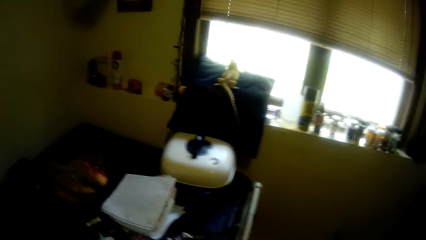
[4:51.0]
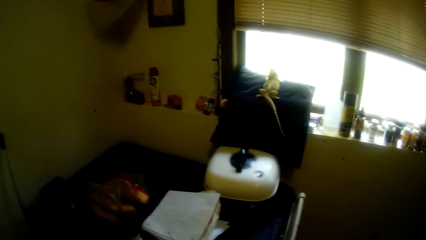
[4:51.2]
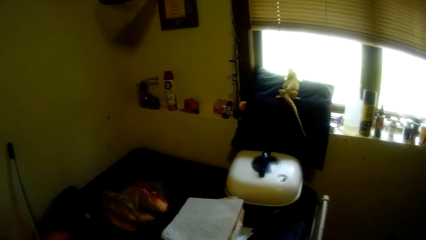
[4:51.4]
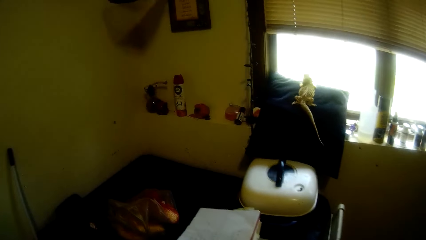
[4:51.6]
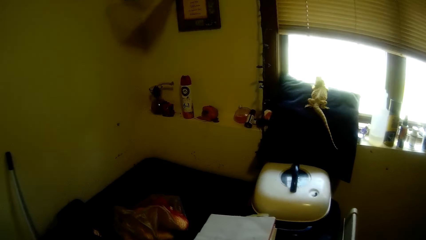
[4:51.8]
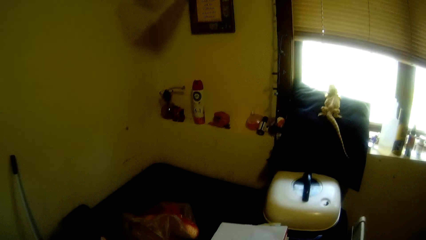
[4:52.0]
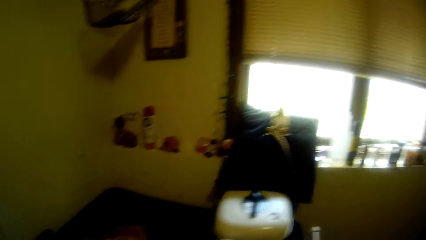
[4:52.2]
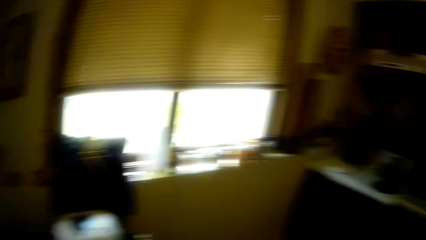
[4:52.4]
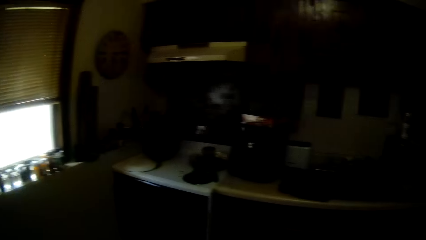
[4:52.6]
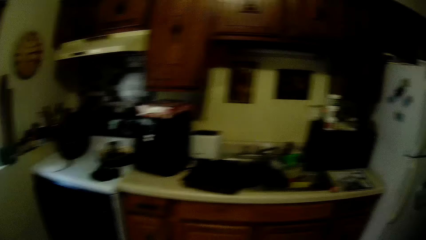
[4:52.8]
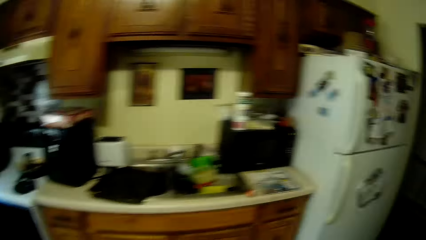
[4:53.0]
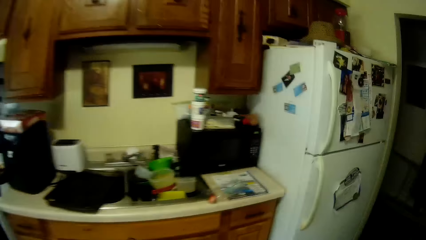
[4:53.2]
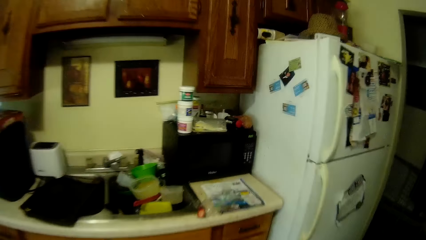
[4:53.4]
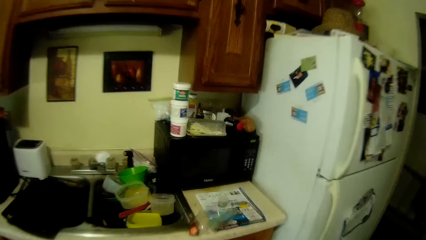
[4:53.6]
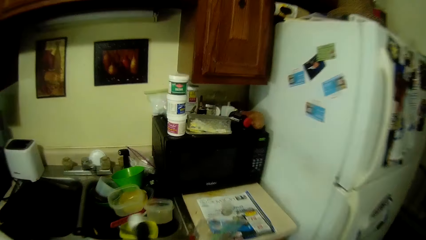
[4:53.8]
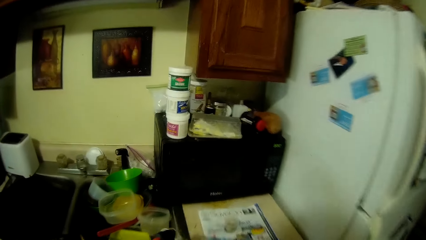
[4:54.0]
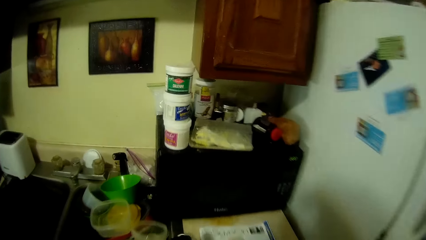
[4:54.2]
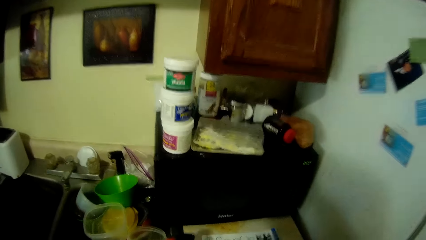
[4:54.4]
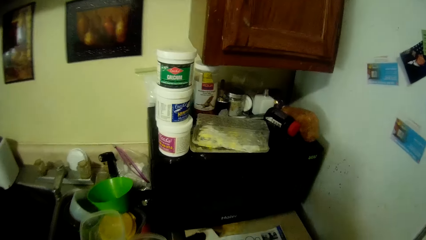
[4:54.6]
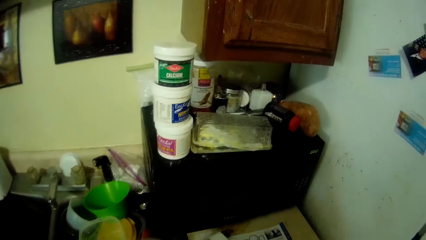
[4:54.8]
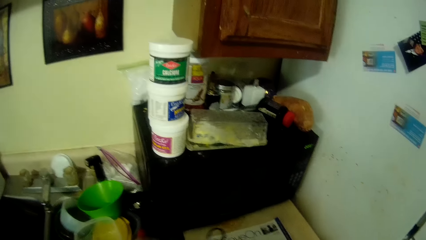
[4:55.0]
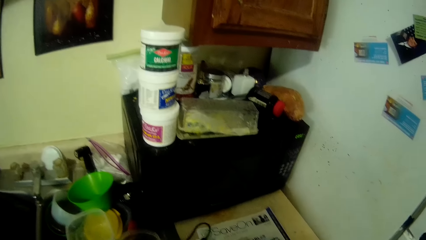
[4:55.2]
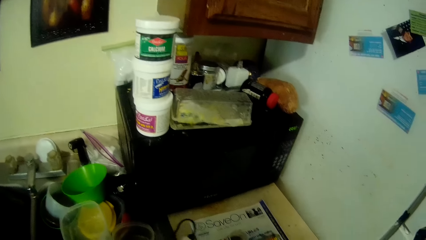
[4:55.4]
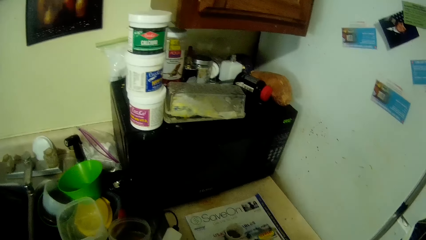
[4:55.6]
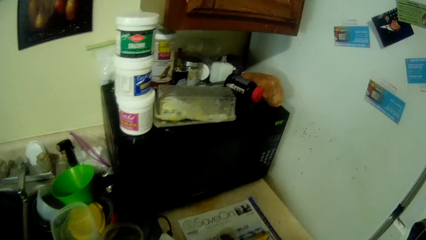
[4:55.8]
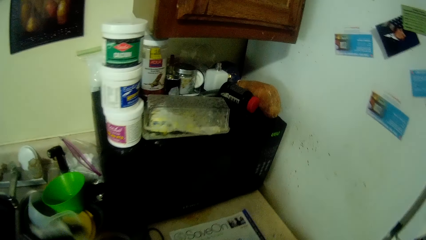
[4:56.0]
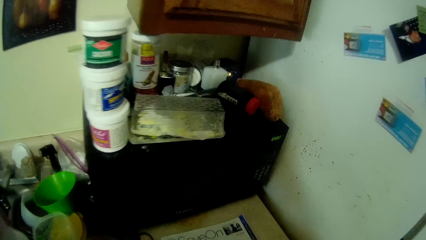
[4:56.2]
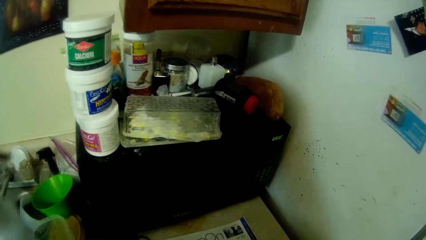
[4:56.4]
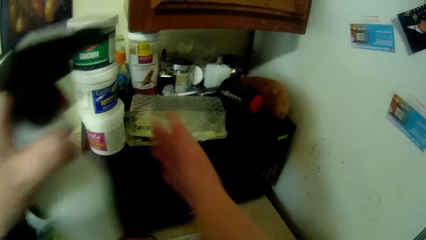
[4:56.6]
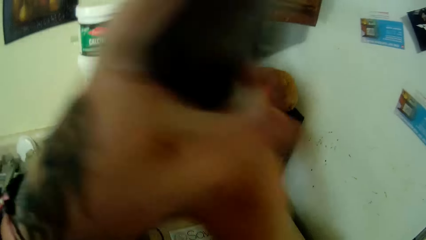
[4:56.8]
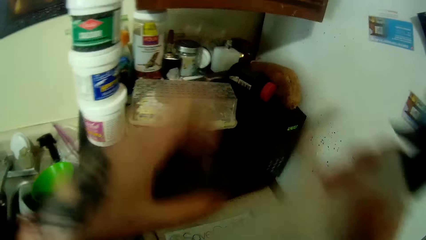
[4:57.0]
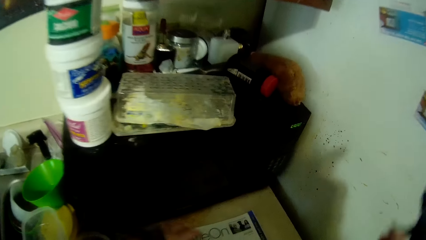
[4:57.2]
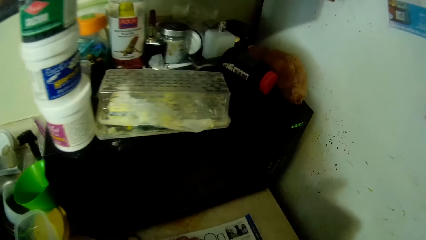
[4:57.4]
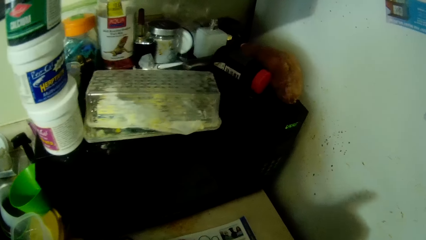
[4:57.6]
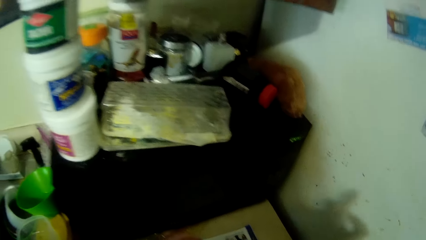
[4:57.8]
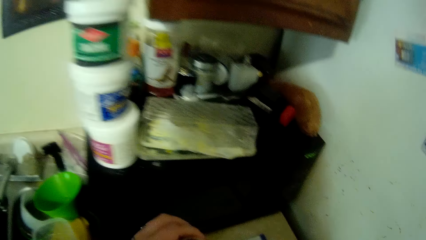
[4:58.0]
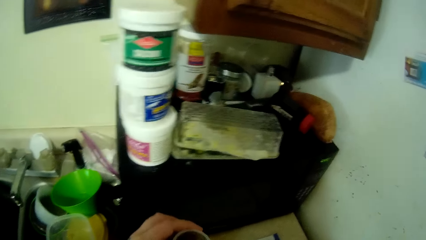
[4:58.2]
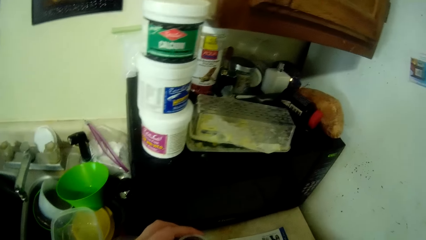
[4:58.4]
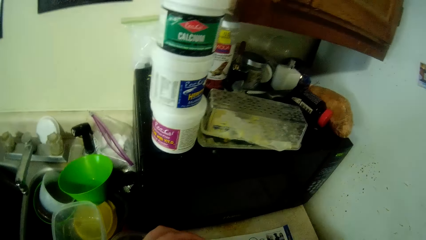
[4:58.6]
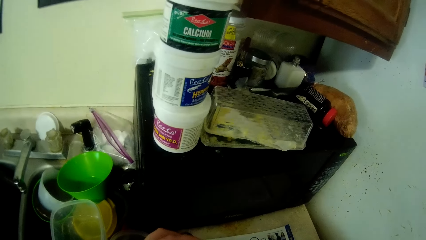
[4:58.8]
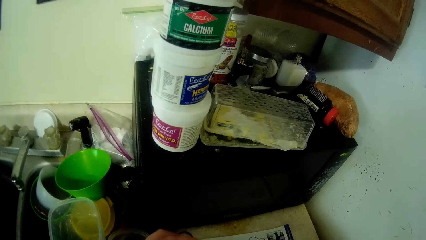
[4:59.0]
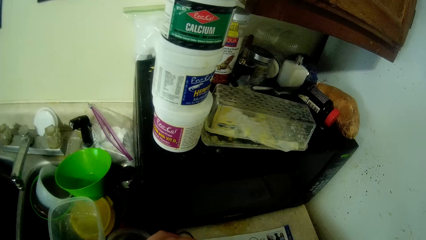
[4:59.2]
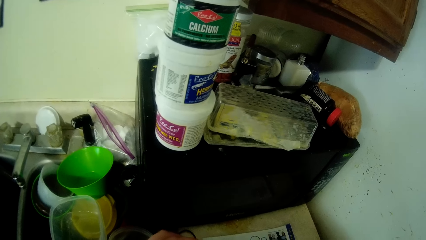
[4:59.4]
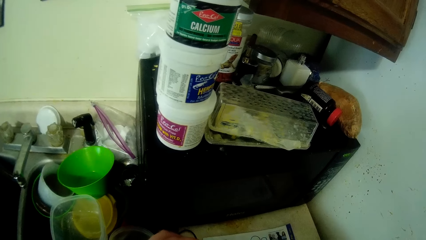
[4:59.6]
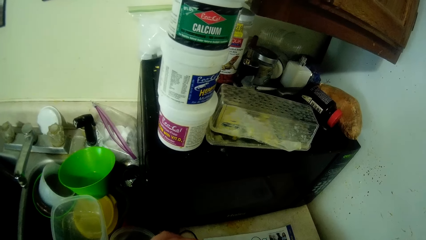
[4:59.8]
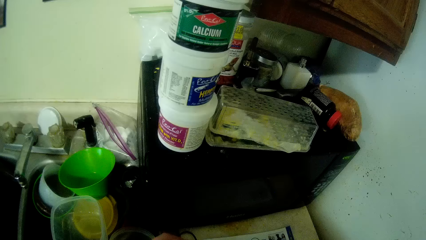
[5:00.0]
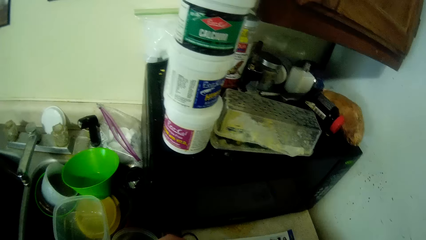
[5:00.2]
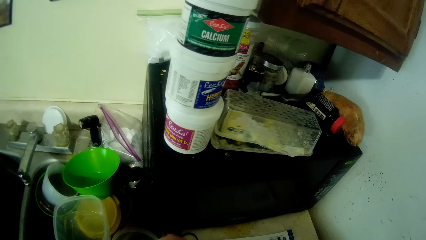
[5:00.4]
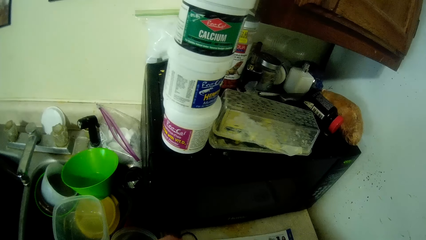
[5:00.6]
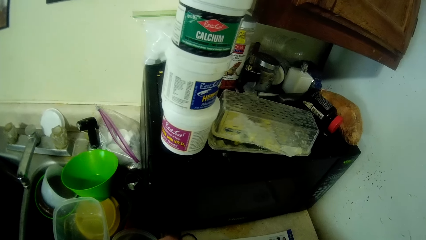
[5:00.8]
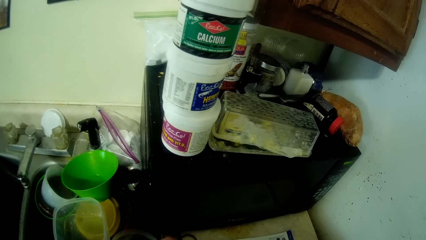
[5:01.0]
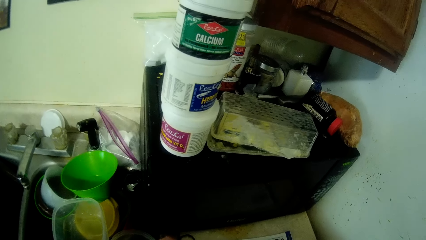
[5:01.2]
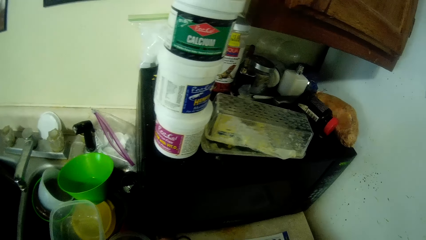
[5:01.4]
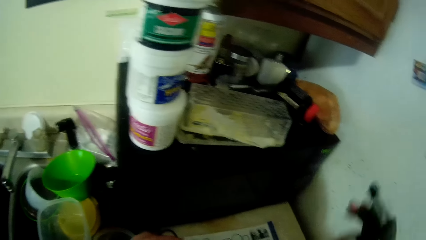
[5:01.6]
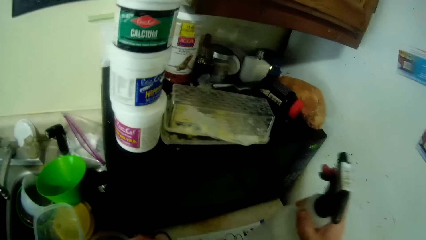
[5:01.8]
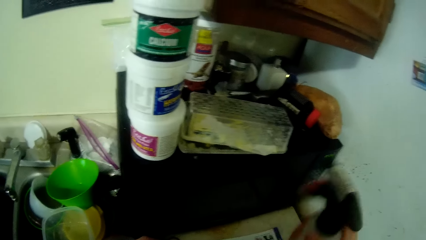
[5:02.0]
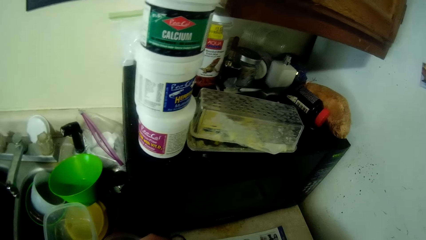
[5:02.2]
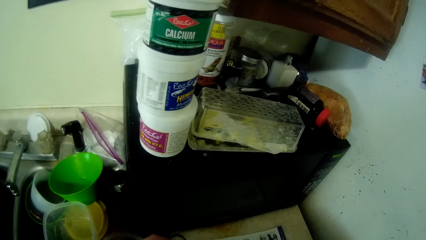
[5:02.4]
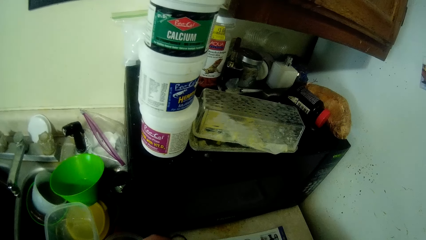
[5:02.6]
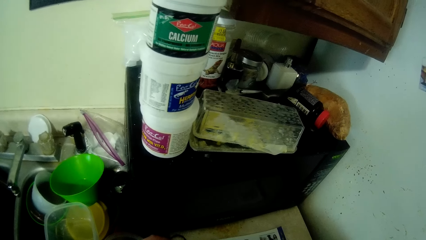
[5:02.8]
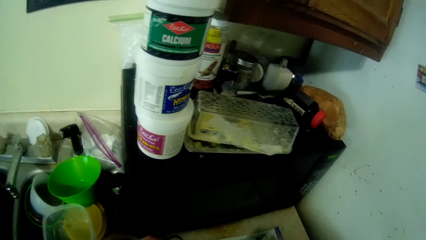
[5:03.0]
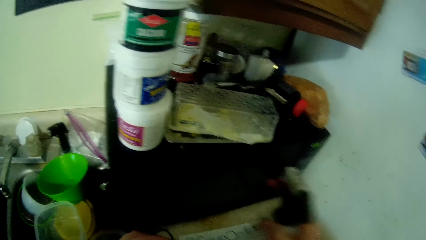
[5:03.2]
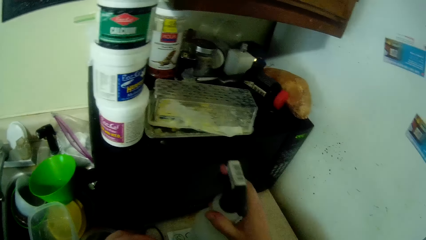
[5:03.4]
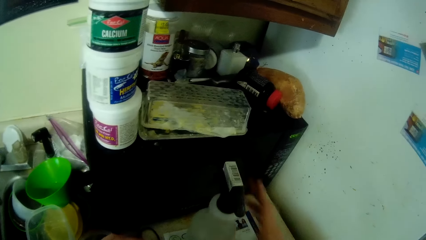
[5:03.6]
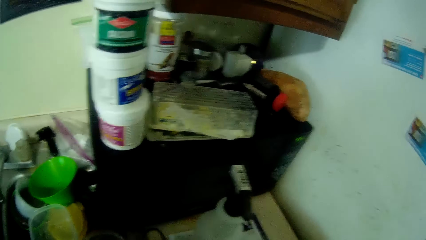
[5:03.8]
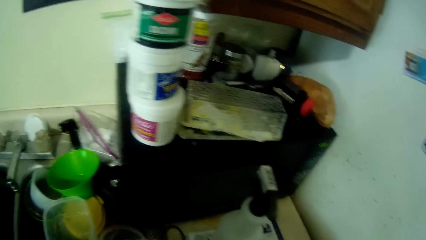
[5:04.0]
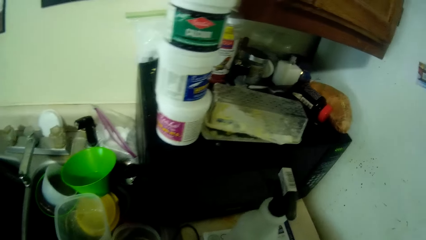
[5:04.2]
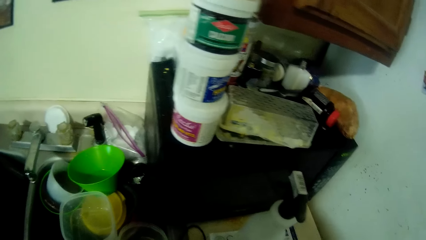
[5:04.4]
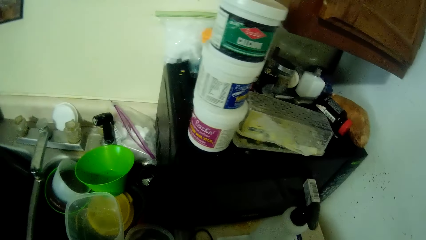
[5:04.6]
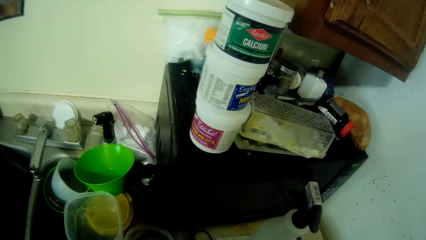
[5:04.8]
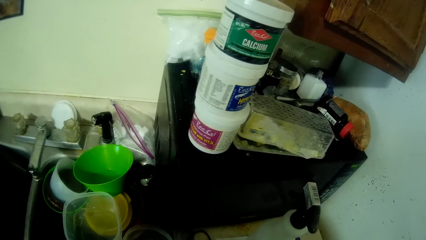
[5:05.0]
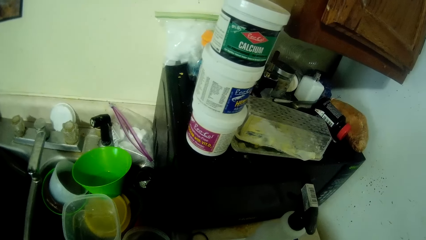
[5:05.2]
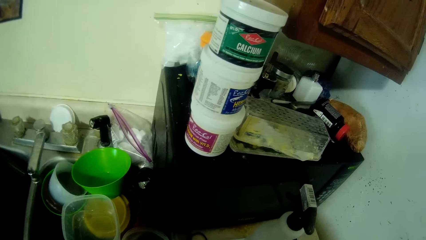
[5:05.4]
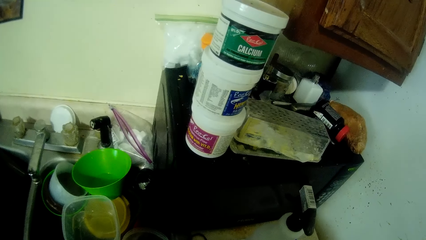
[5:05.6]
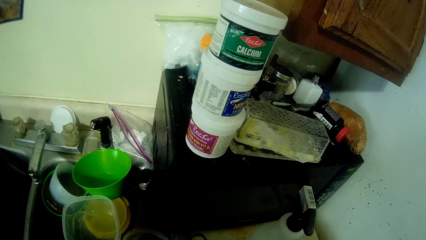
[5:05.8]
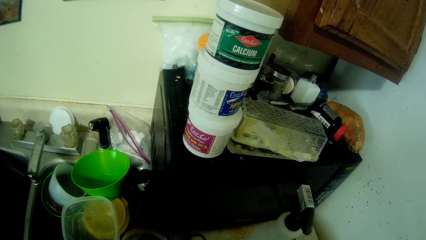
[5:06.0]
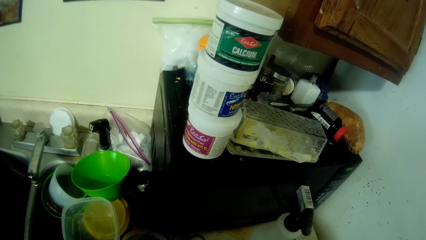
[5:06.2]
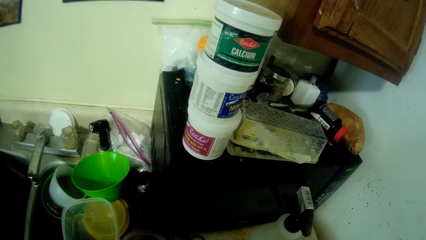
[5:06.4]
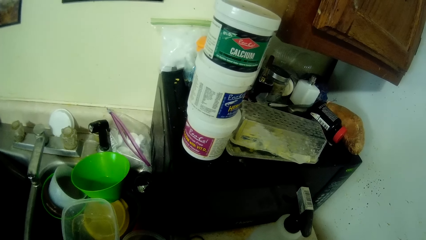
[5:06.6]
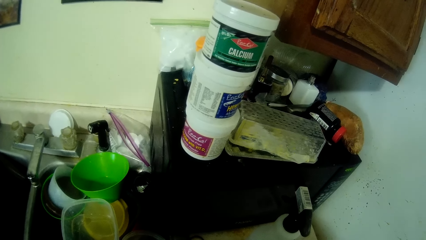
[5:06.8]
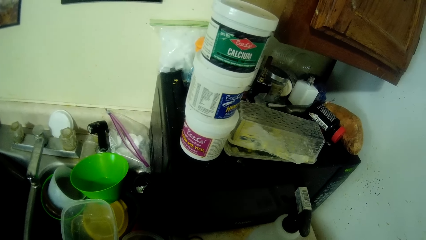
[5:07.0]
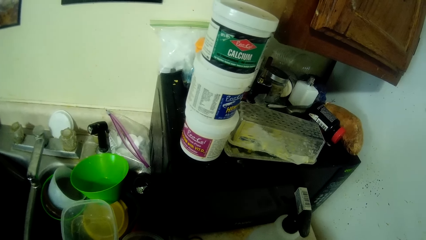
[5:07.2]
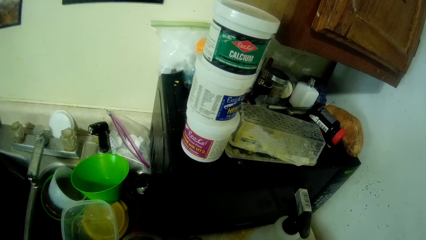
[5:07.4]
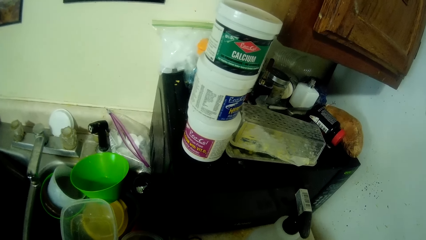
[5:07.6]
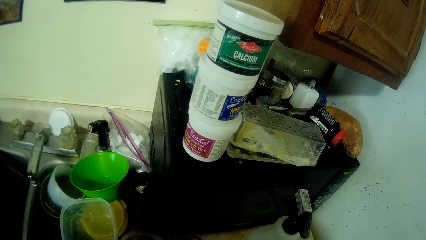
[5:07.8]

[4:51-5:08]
The camera wearer walks towards a kitchen cabinet. She holds a battery with her left hand. She drops the battery on the kitchen cabinet with her left hand. She takes a spray bottle. She holds the spray bottle with her left hand. She passes the spray bottle from her left hand to her right hand. He picks up a cup on the kitchen cabinet with his left hand. He sprays into the cup in his left hand with the spray bottle in his right hand. He places the spray bottle on the kitchen cabinet with his right hand.
